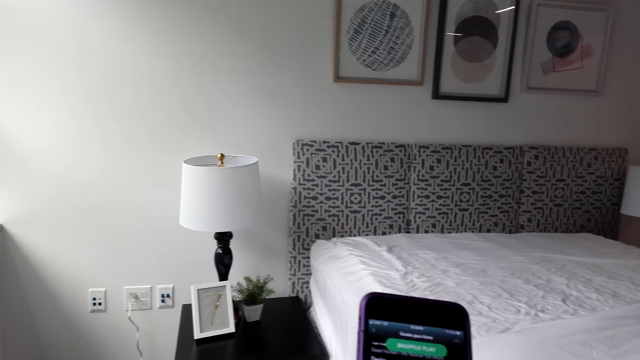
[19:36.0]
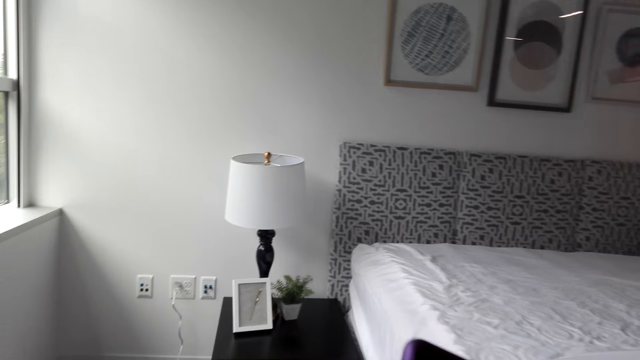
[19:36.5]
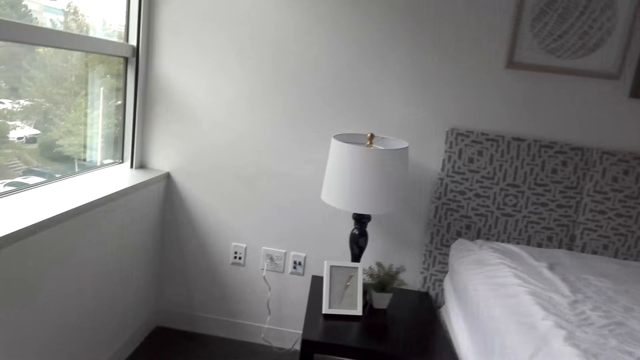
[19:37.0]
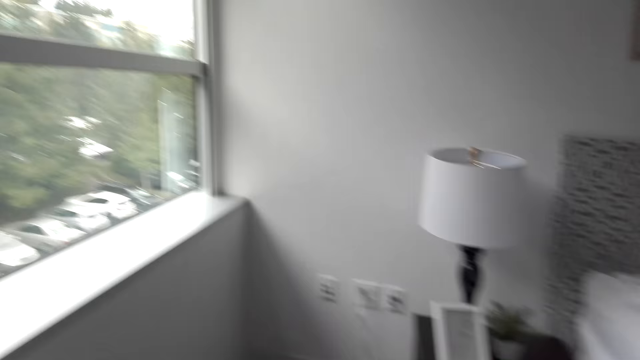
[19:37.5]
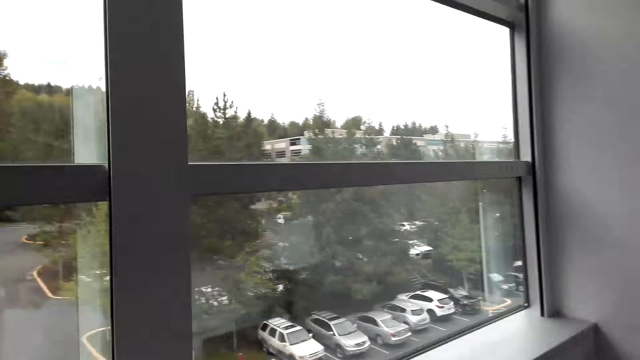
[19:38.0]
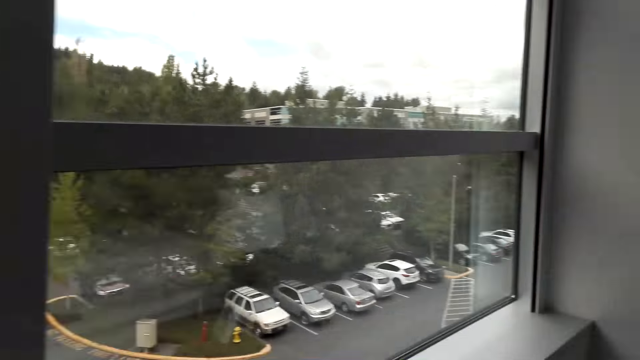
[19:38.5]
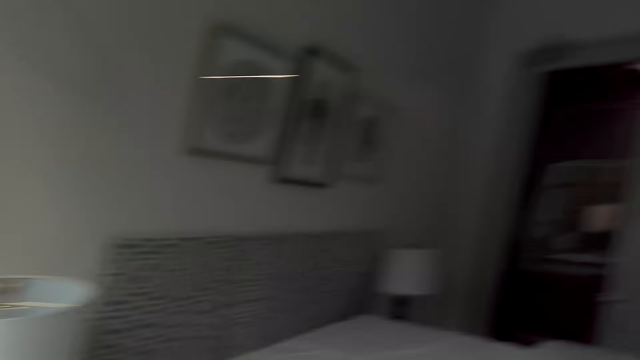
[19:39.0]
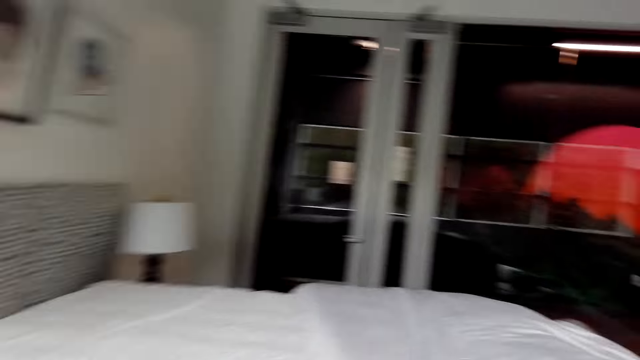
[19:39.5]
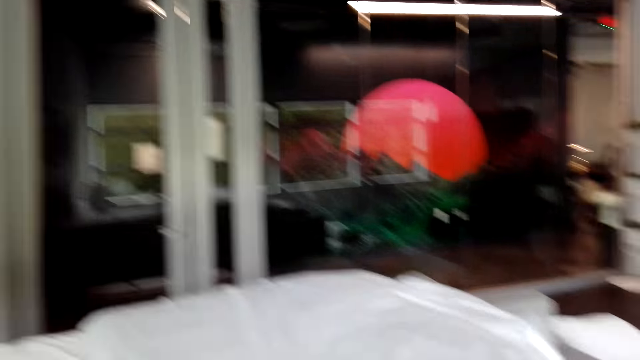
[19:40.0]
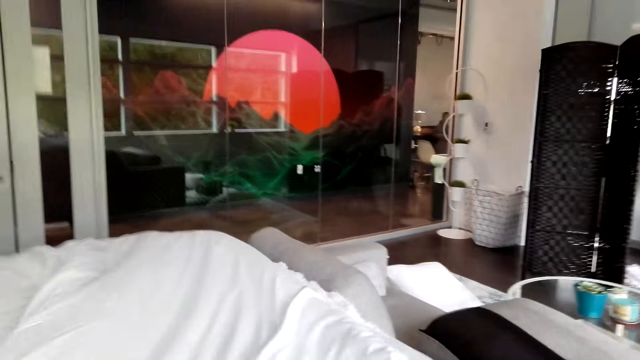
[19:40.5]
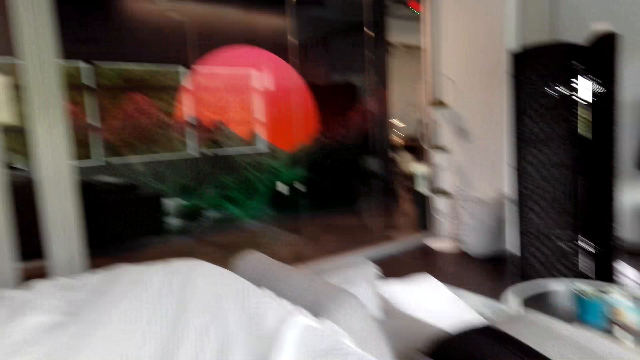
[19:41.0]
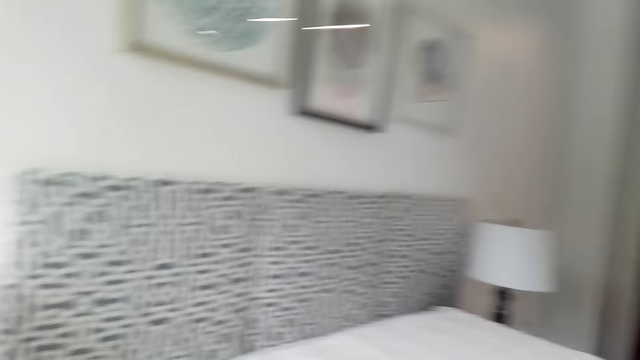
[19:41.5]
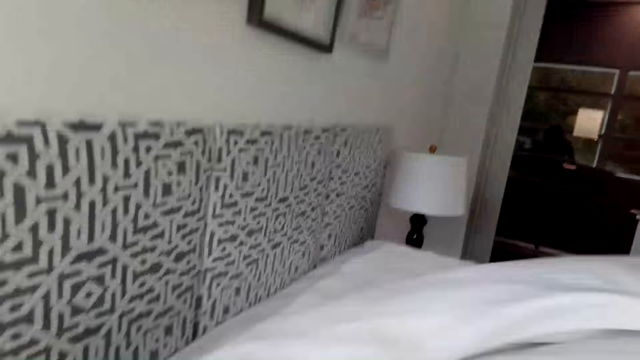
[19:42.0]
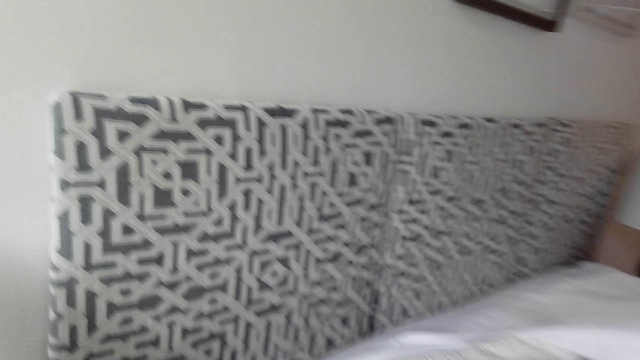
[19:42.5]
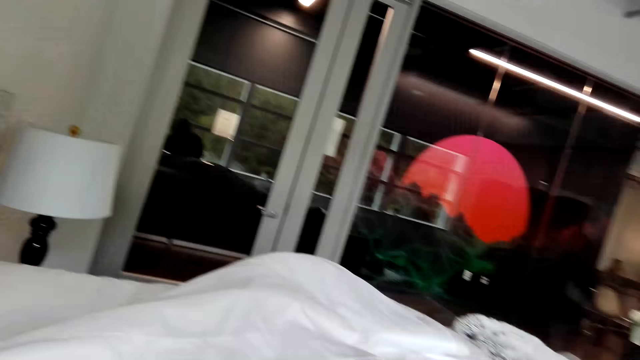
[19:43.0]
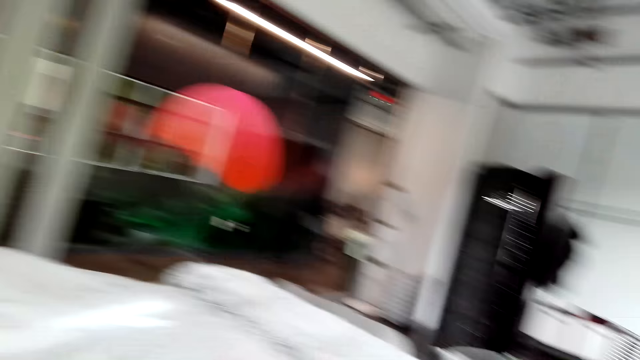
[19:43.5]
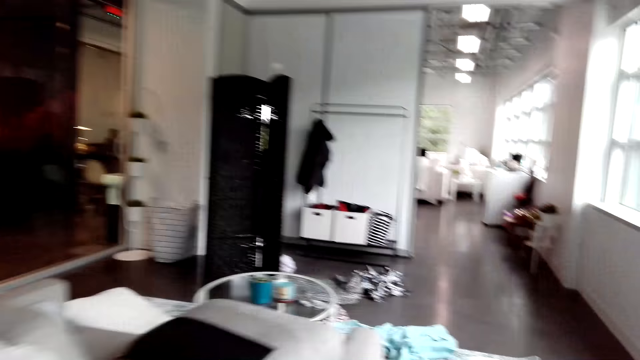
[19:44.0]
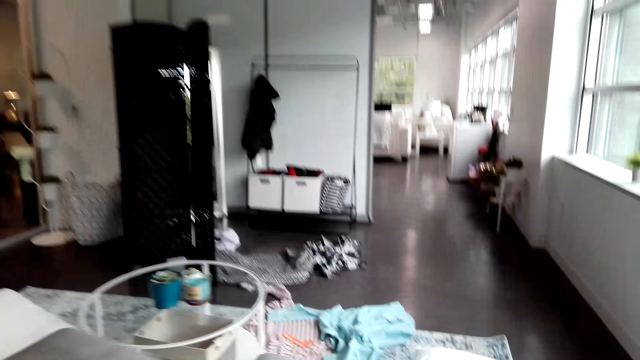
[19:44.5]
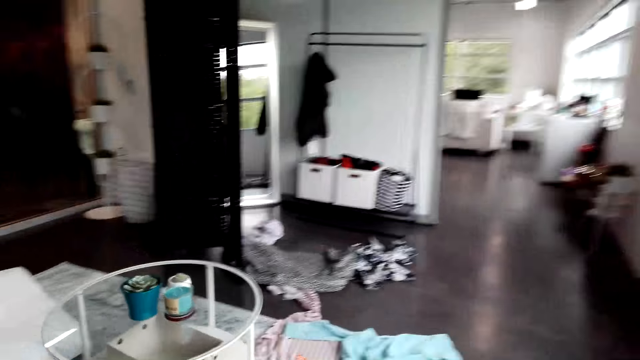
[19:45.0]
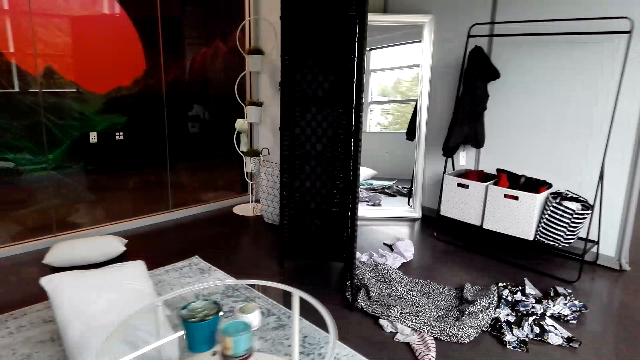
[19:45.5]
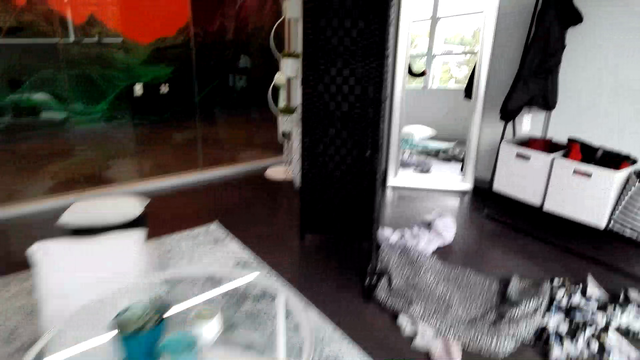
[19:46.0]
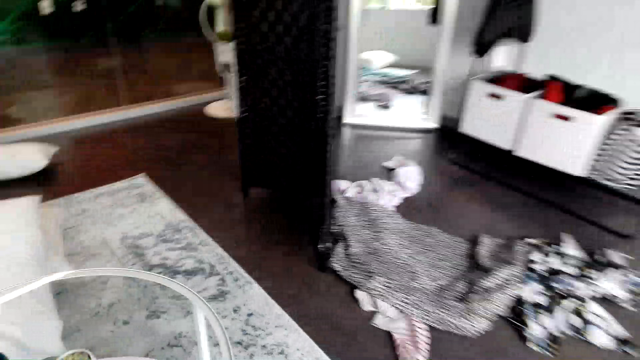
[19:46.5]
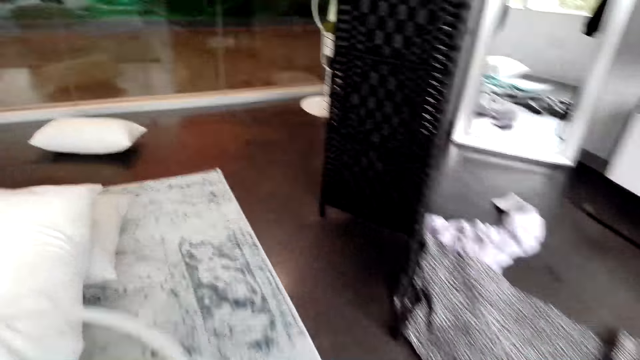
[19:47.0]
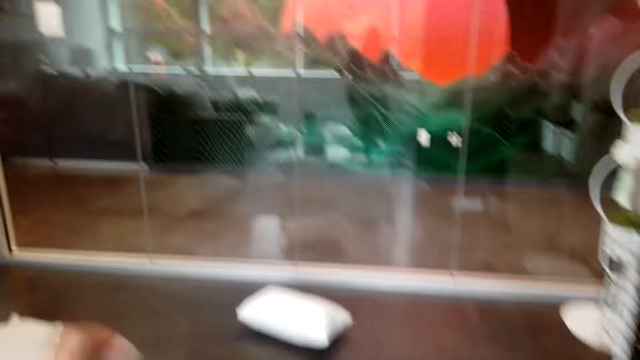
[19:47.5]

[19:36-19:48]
The camera wearer pulls down the phone. They walk around. They make the bed. They pull the bed sheet. They walk around.

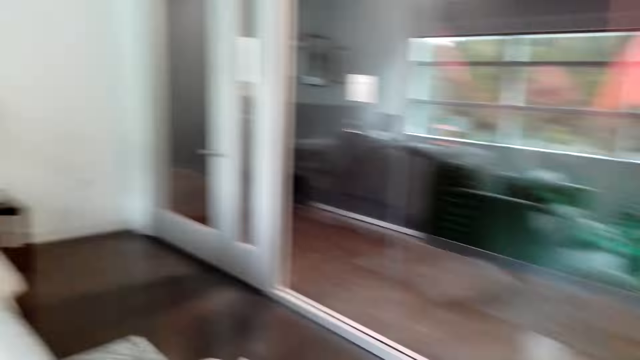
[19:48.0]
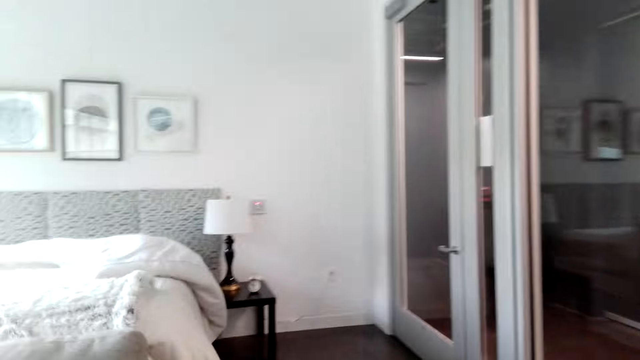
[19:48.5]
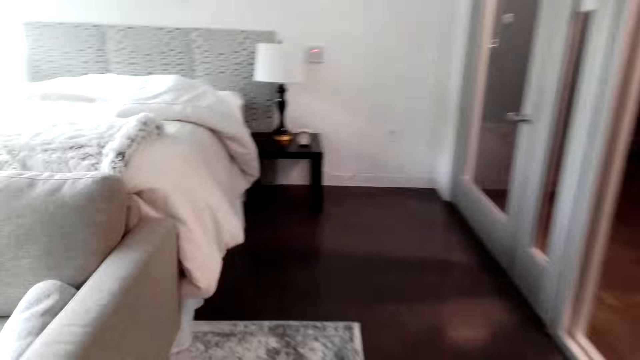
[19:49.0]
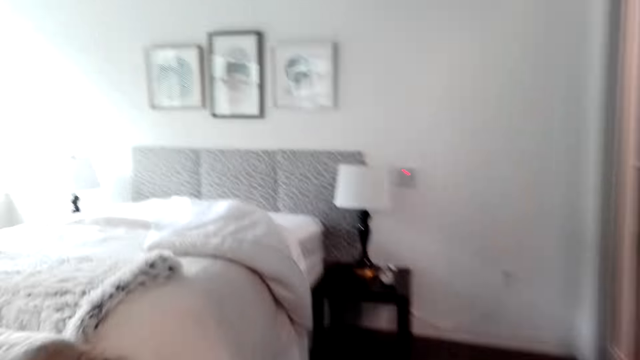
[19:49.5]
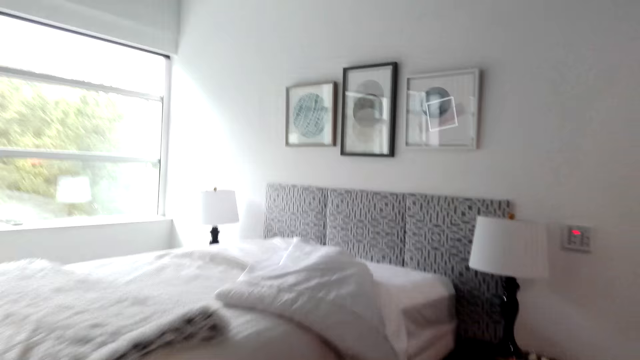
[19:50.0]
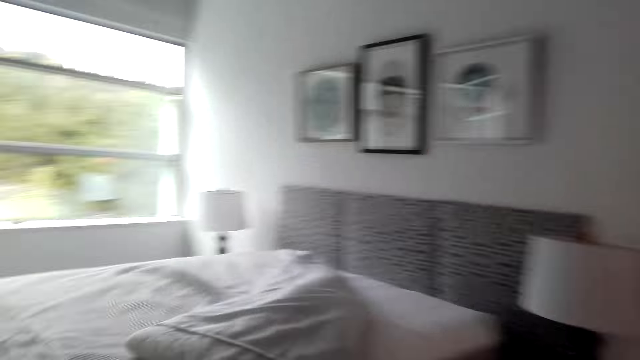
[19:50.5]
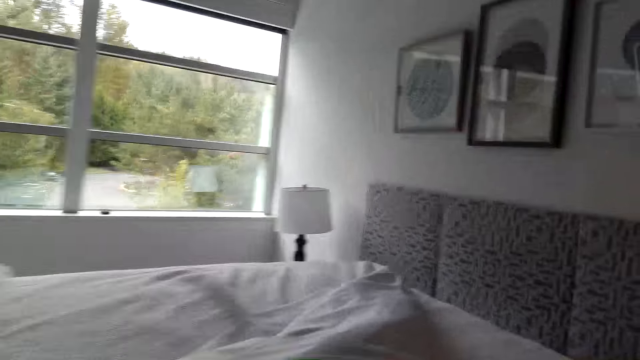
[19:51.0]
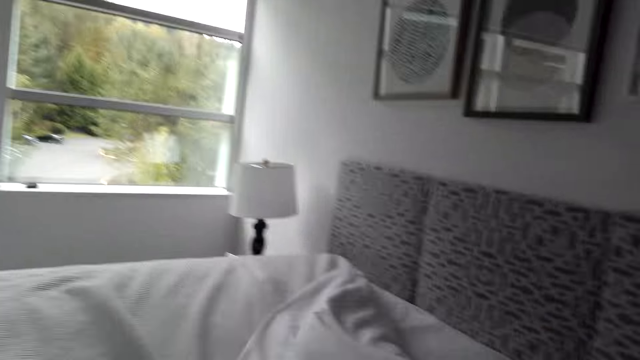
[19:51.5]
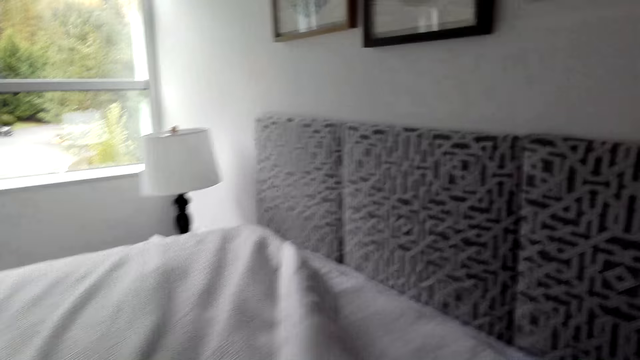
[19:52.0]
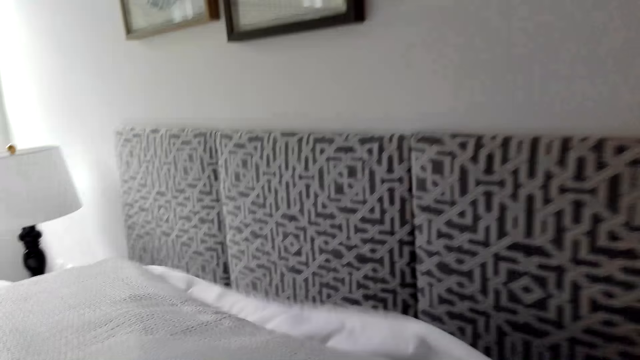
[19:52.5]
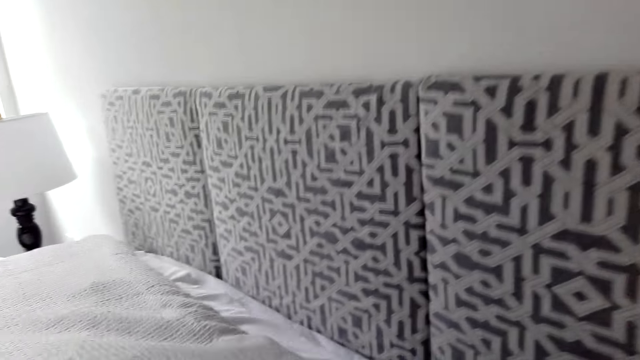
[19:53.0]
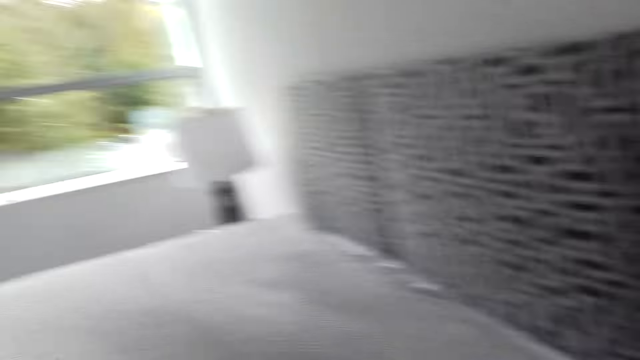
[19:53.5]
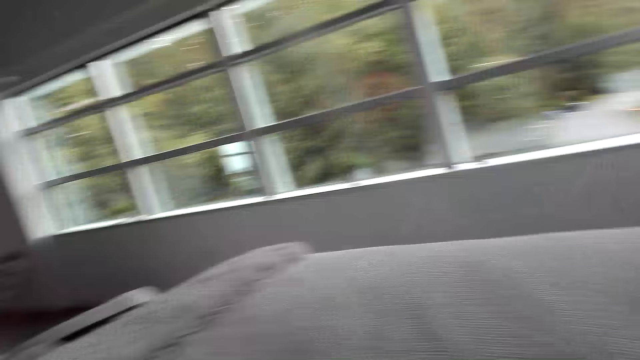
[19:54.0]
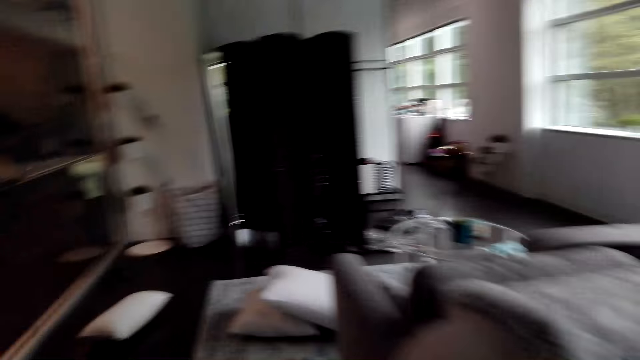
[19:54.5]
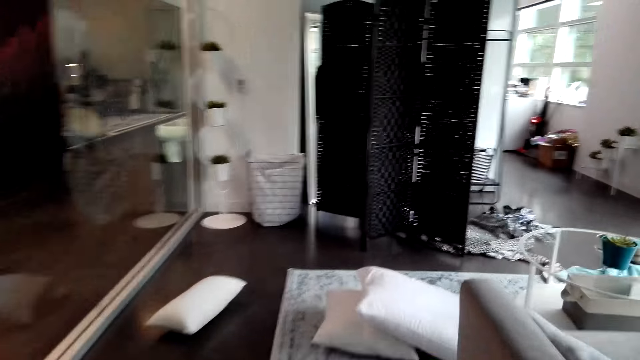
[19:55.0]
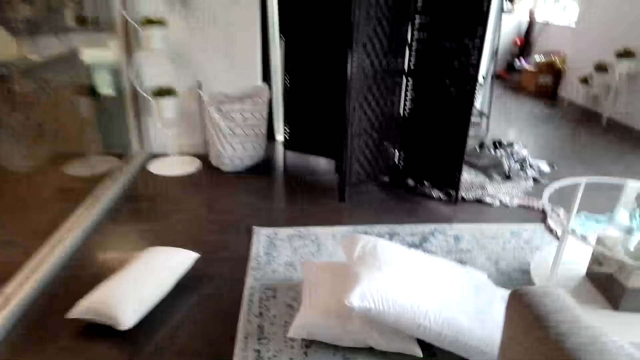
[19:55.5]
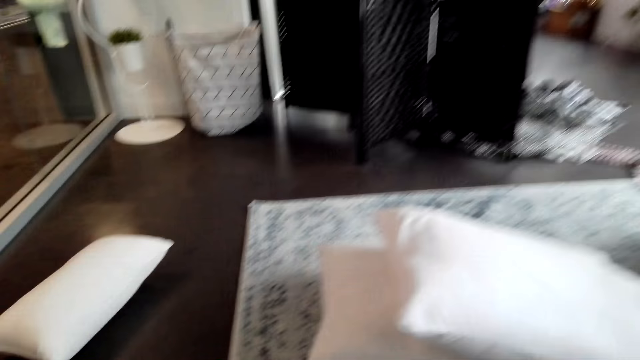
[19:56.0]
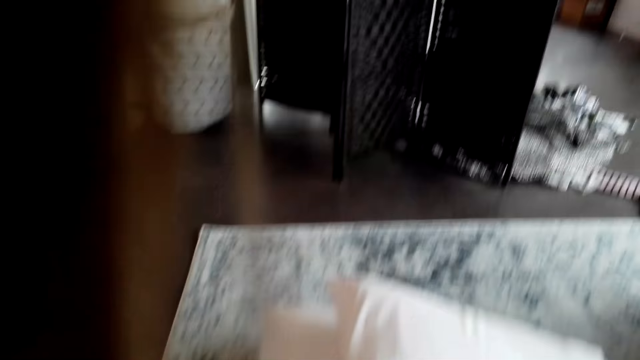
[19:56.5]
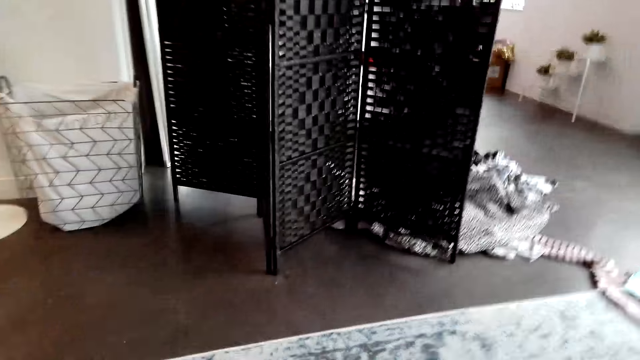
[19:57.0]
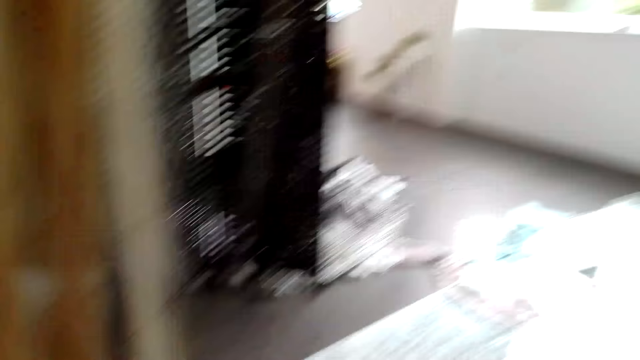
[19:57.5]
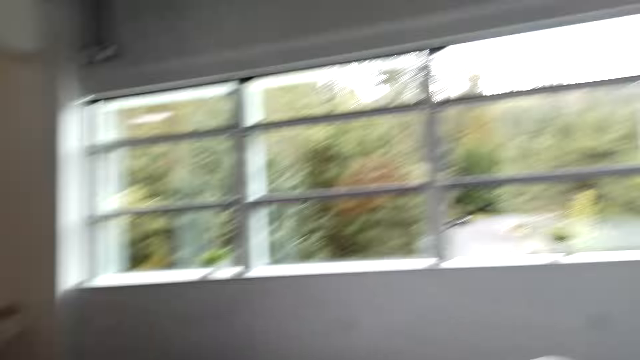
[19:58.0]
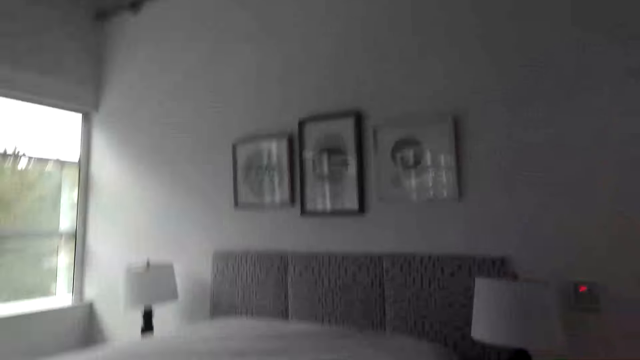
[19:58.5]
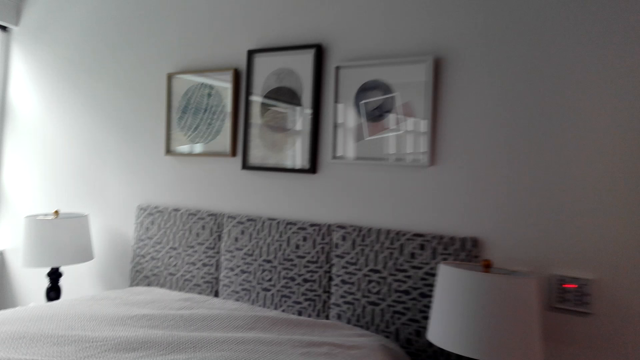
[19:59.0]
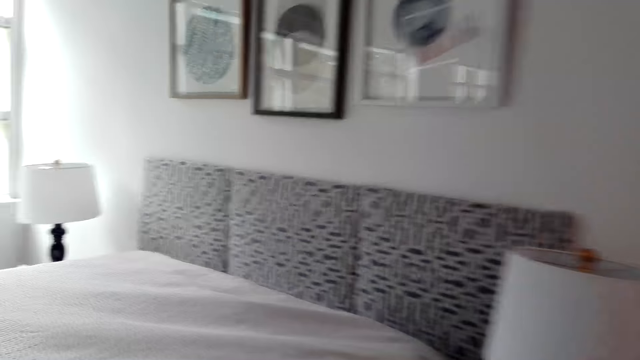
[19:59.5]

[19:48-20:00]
The camera wearer spreads the bedsheet. They walk around. They pick up a pillow. They walk around.
